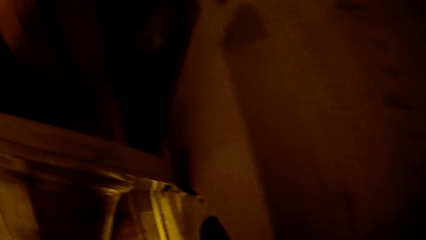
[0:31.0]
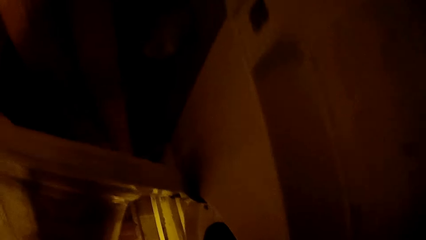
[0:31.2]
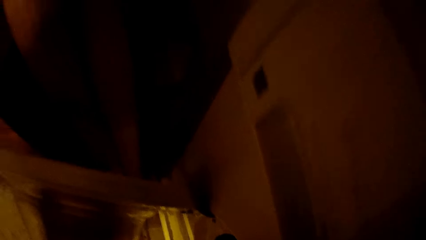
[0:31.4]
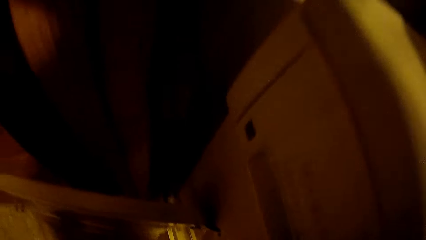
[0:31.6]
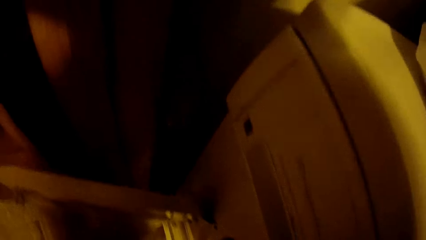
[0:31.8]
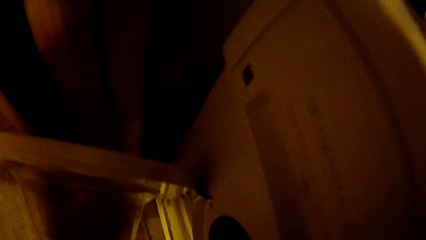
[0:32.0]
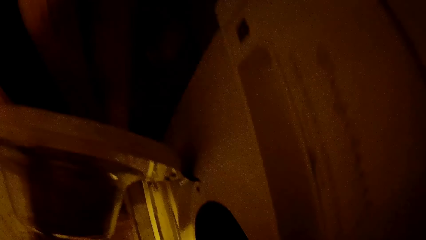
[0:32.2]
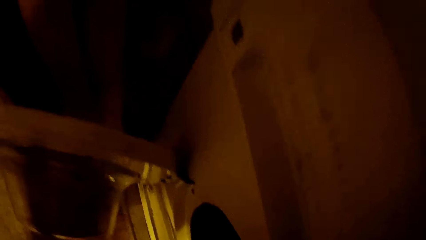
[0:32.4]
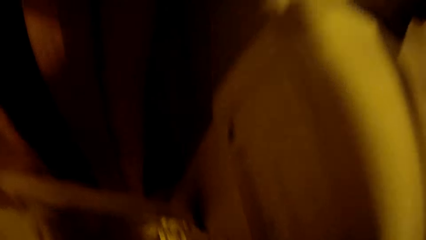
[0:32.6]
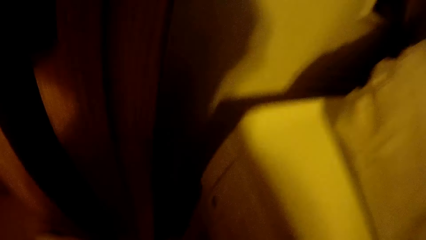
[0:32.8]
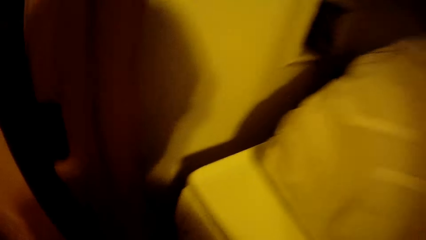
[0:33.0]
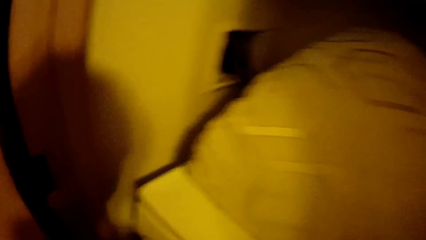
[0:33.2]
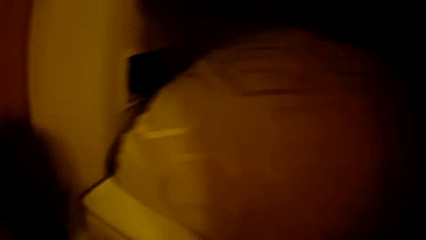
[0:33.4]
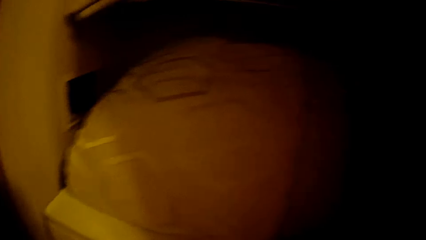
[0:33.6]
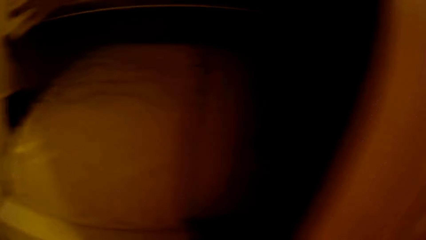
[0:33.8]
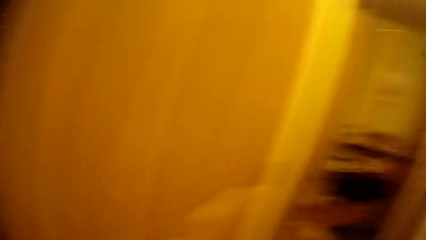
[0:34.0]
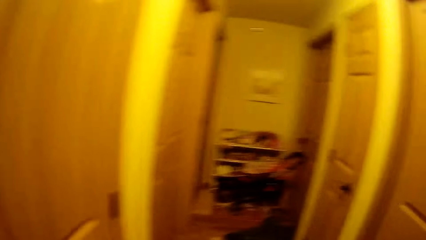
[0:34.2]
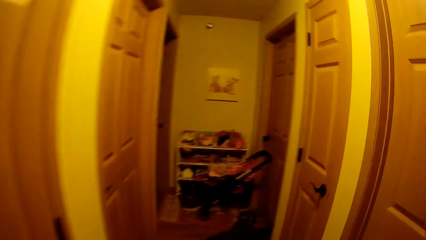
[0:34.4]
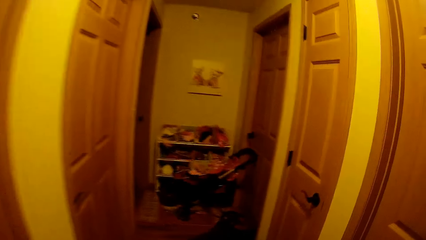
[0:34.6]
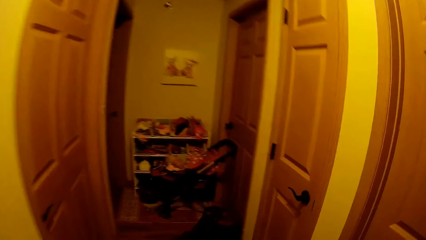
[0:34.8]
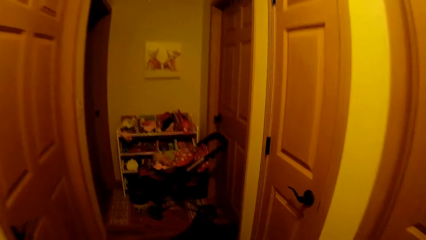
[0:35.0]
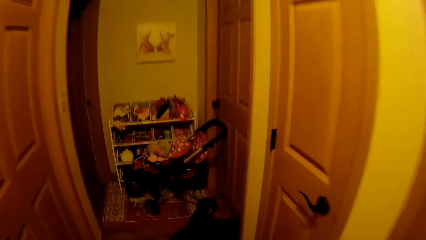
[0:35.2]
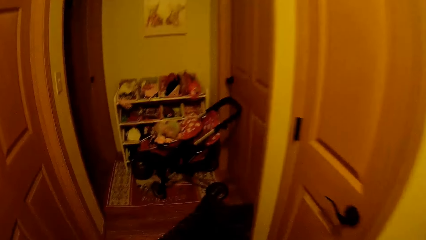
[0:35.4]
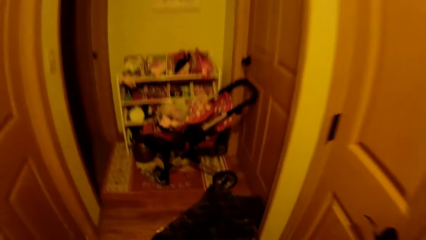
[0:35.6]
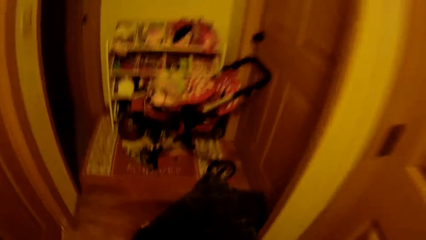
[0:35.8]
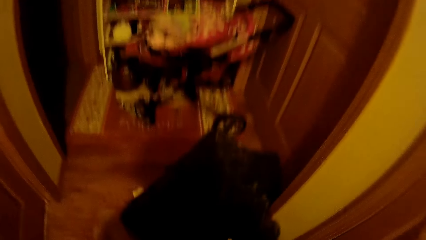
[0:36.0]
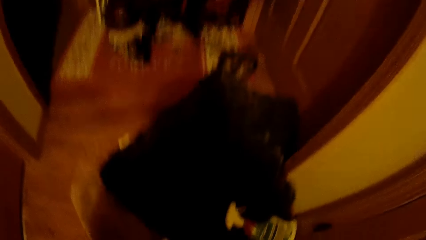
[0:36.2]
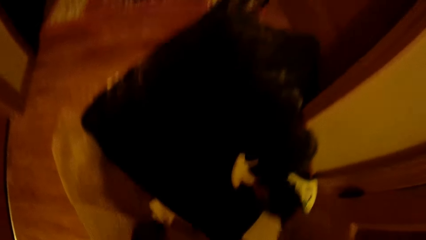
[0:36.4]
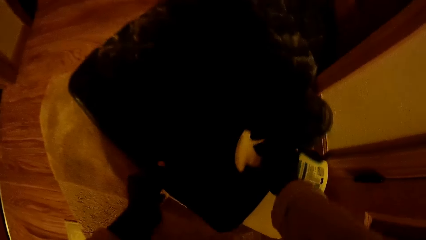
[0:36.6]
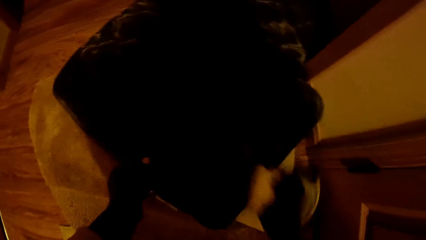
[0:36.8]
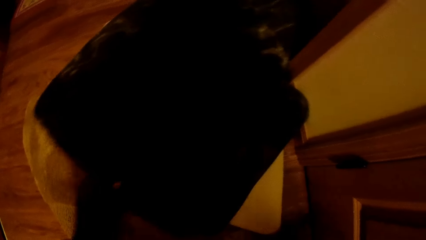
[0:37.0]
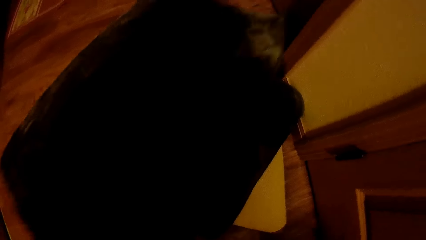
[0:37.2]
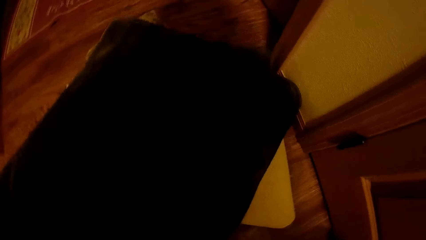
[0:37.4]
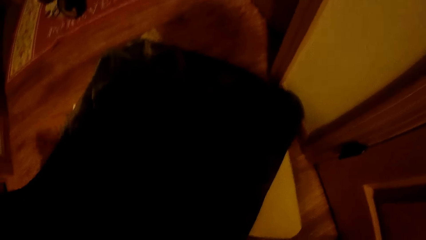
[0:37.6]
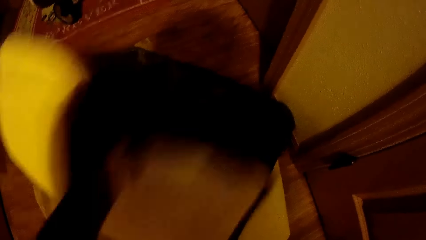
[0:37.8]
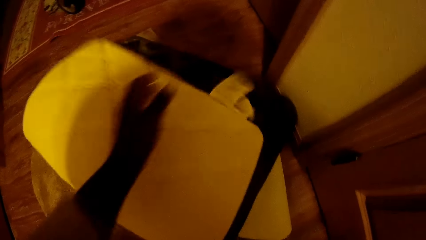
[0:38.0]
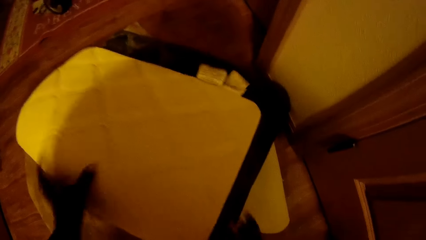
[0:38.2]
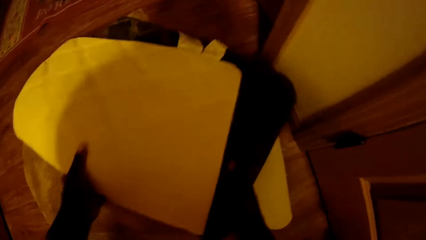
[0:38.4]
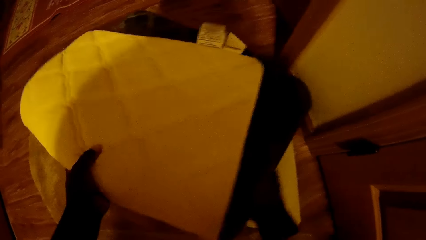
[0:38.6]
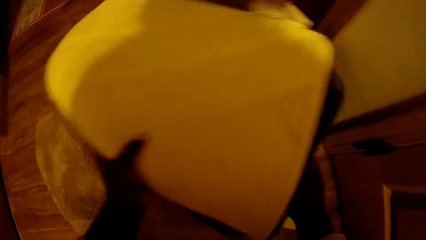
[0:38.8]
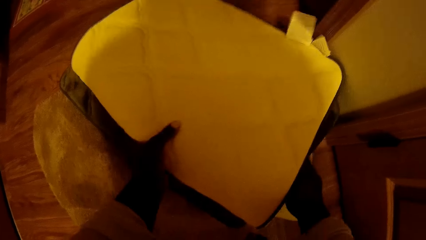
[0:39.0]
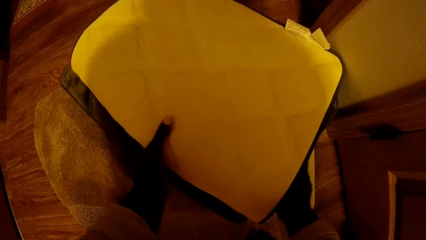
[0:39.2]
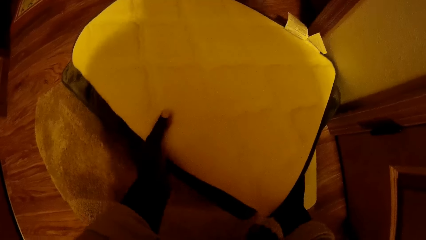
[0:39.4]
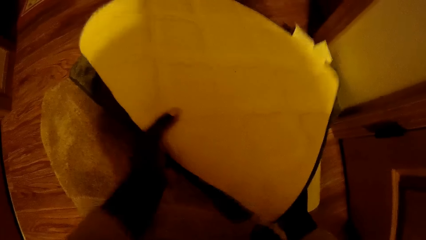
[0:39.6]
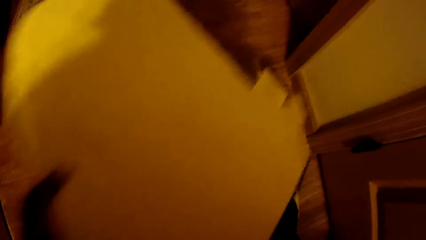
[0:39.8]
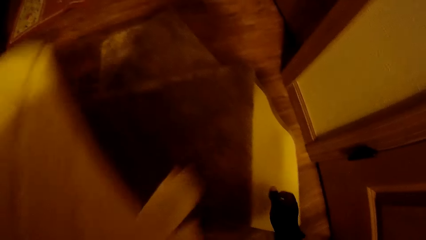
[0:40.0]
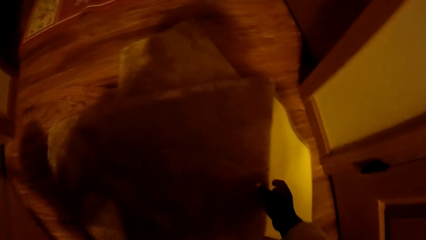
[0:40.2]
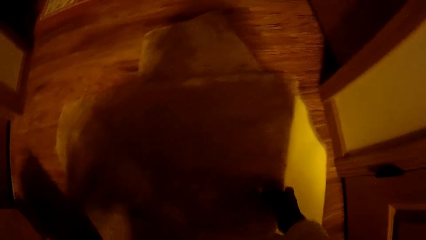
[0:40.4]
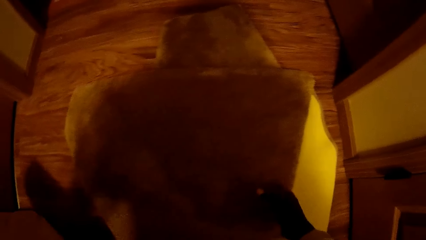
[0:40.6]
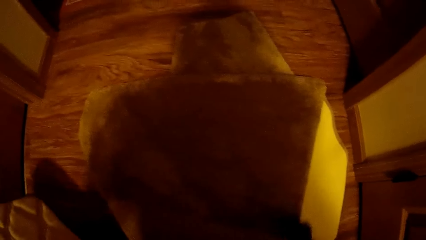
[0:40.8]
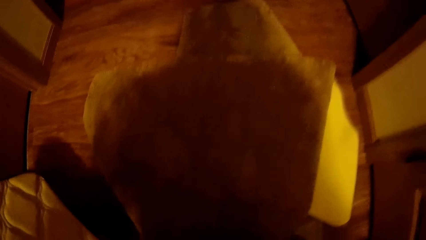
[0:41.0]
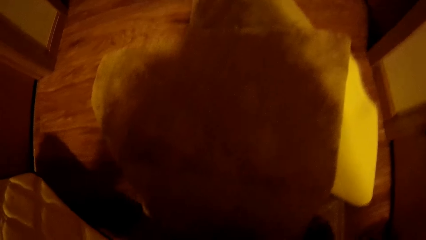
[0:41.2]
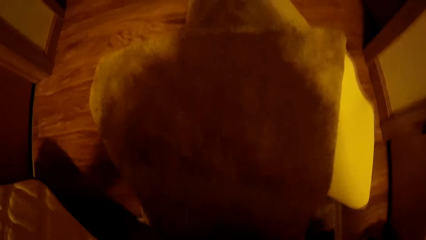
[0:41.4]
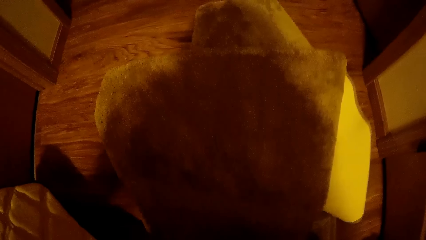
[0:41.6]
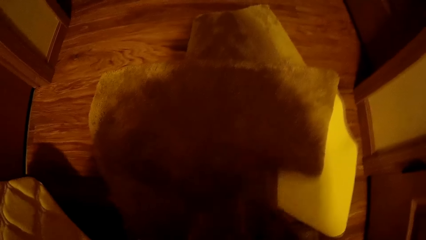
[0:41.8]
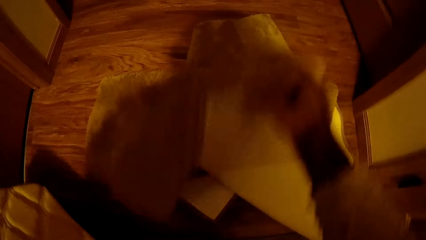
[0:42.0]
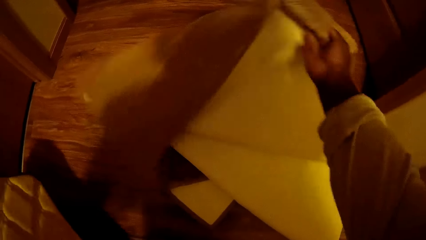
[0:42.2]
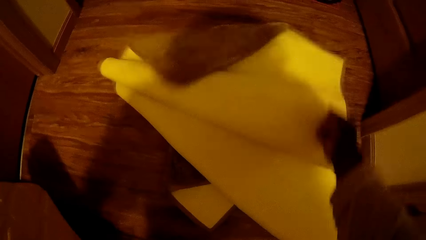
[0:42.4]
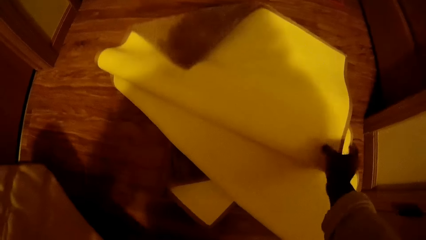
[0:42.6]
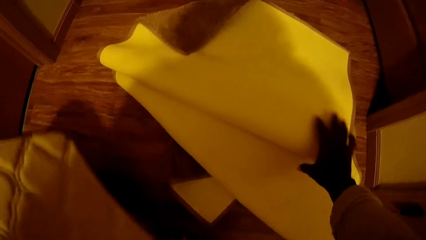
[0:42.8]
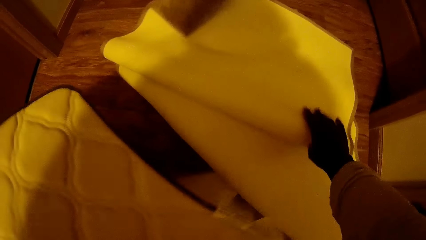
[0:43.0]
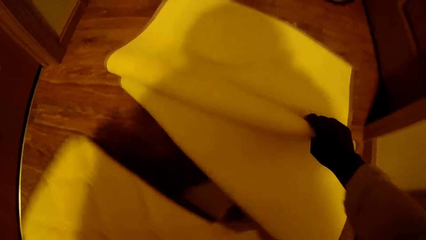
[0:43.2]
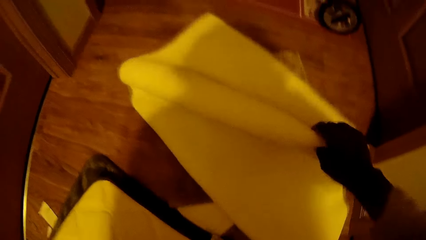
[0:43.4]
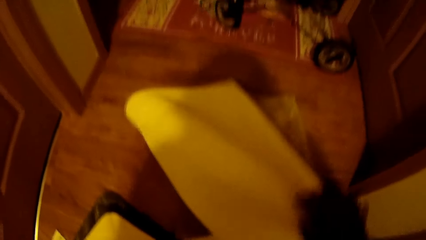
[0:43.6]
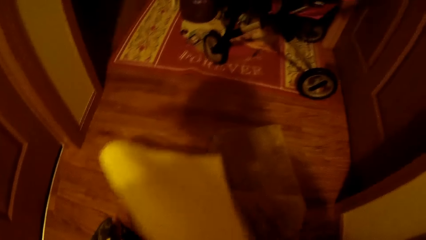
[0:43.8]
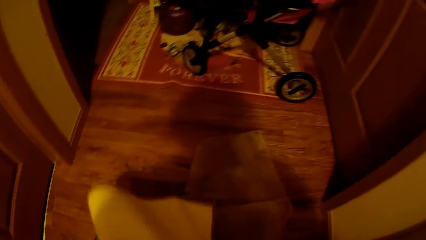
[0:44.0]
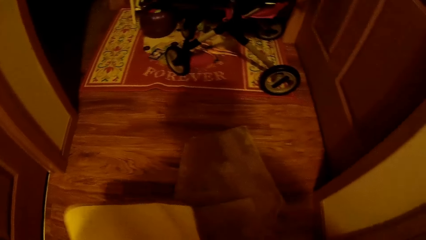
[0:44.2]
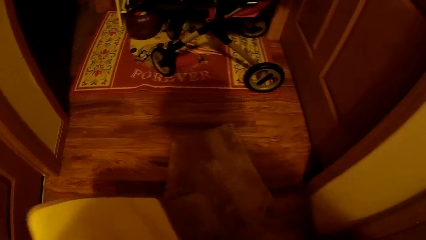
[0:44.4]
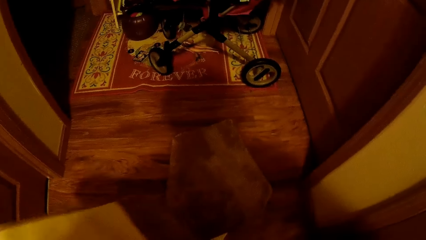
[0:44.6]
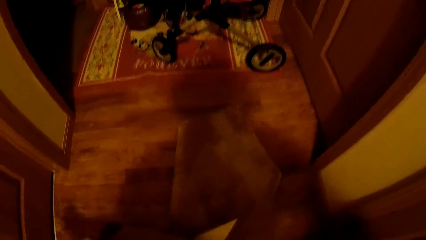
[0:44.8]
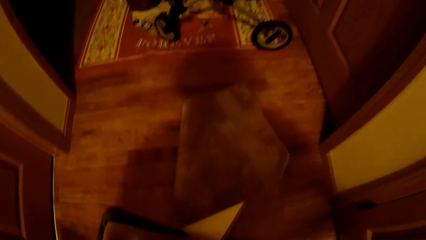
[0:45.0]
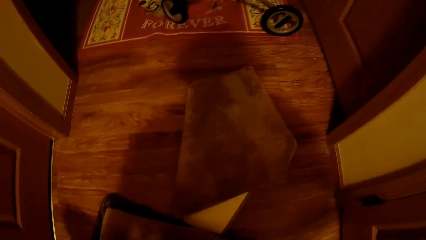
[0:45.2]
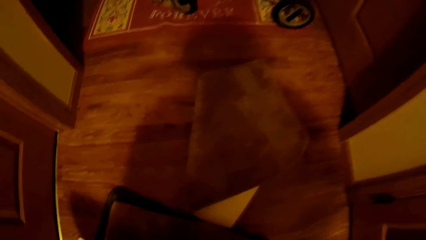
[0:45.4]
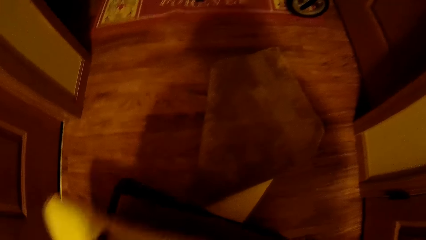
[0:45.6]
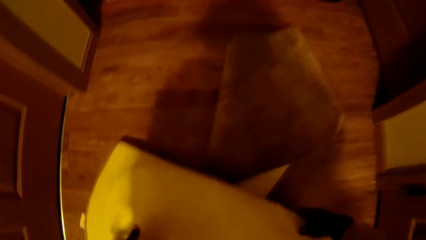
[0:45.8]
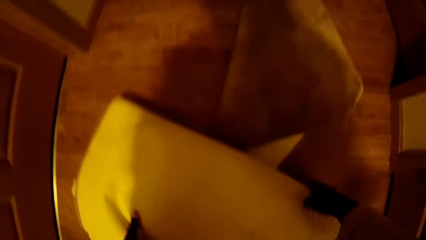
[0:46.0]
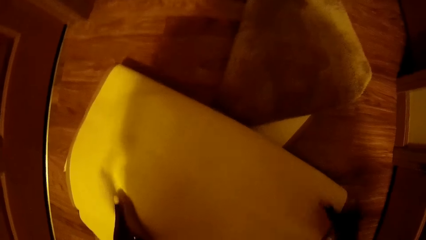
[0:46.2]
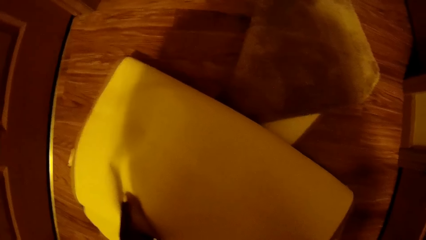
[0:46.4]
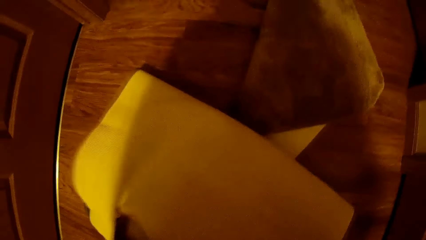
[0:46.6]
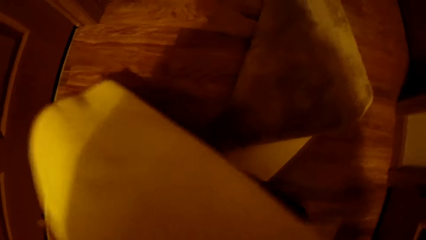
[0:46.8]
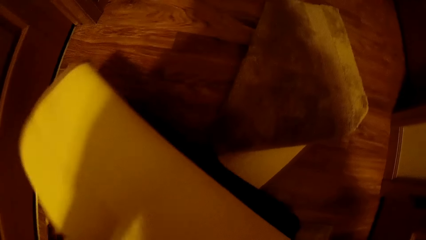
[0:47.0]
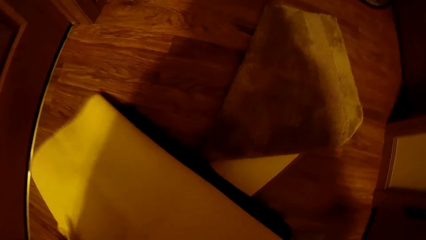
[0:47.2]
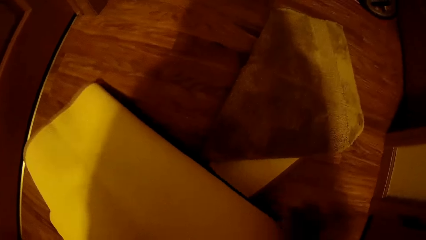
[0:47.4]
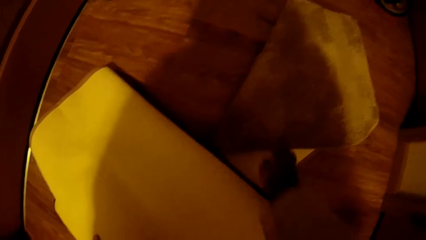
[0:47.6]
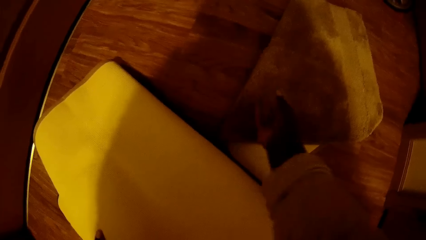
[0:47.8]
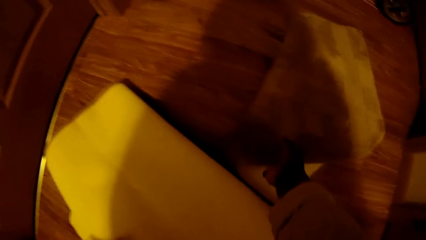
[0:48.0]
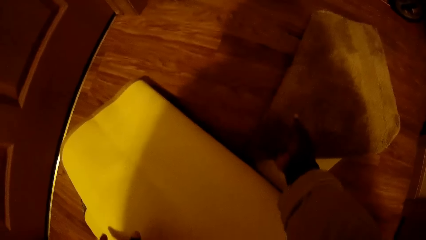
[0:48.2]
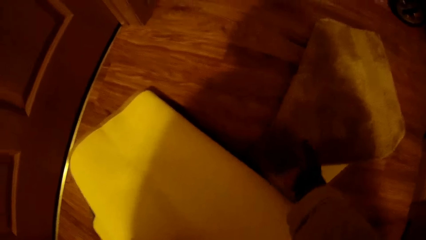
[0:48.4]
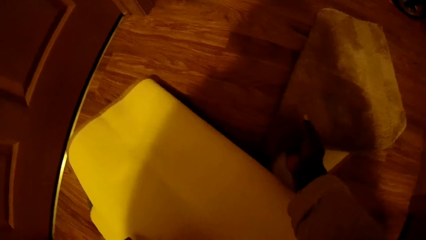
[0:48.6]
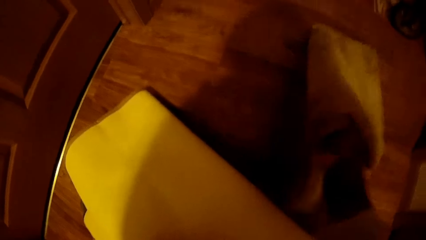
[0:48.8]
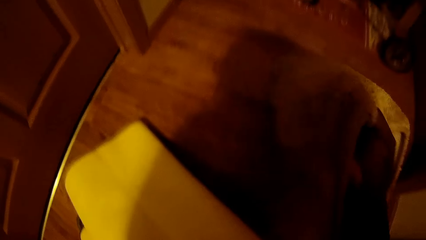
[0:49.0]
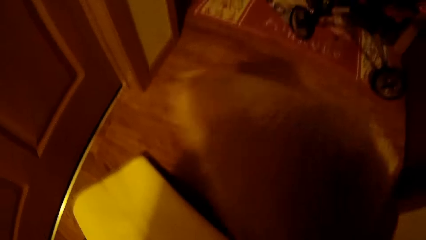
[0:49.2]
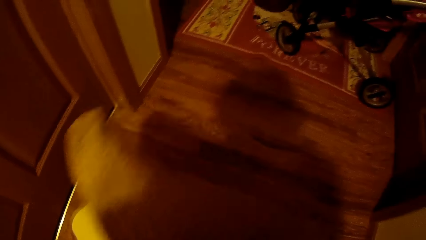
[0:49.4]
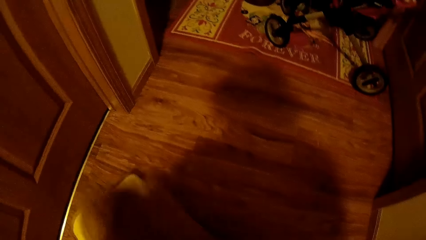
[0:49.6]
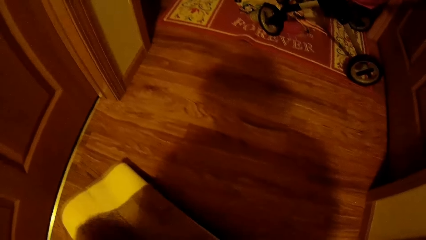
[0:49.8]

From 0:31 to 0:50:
The camera wearer moves around. He moves the spray bottle. He picks up a cloth from the floor with his right hand. He picks up a mat from the floor with his left hand. He picks up a rug from the floor with his right hand.
